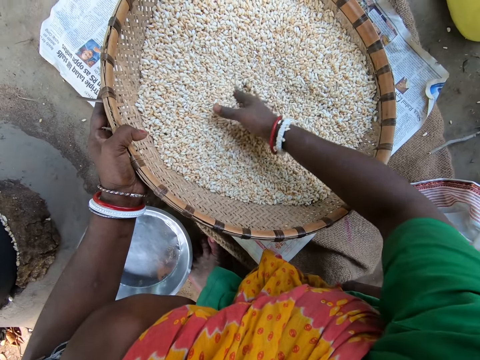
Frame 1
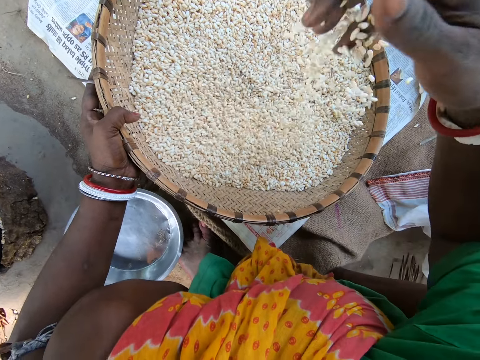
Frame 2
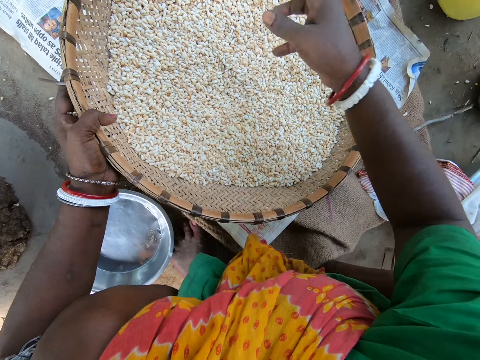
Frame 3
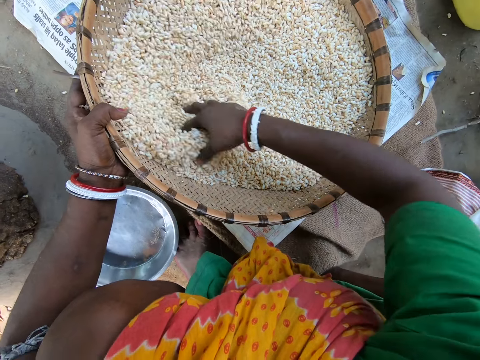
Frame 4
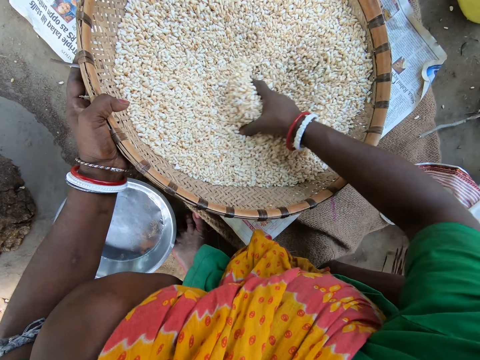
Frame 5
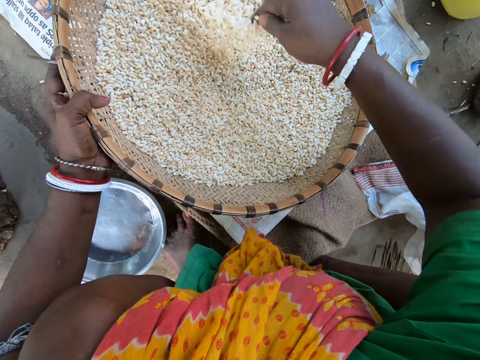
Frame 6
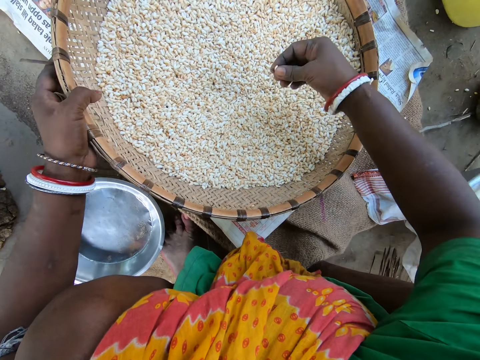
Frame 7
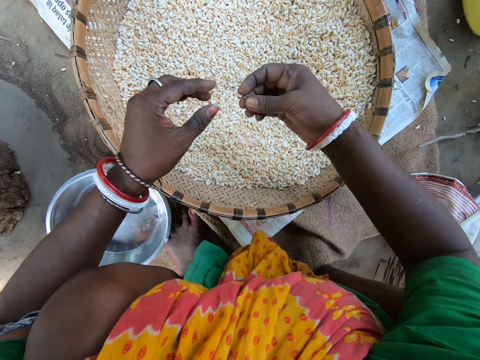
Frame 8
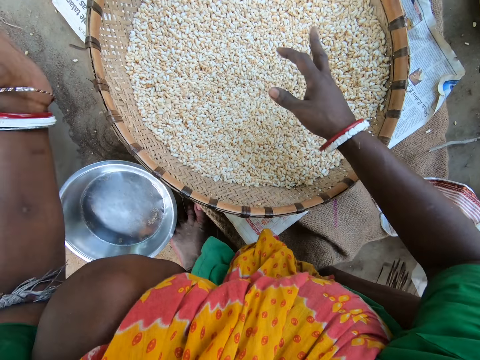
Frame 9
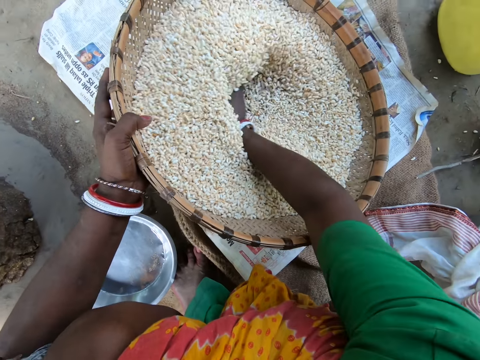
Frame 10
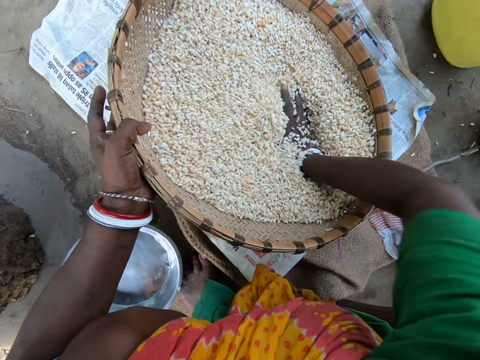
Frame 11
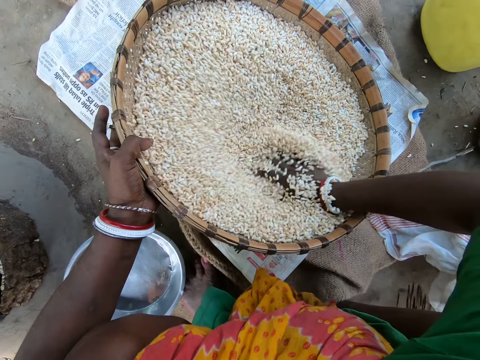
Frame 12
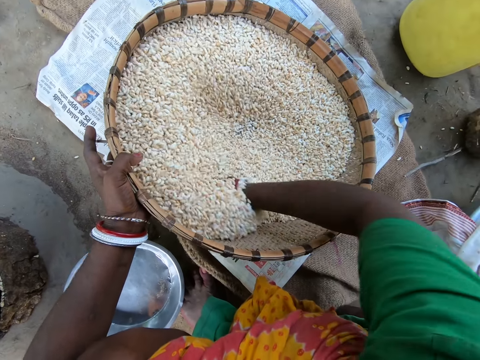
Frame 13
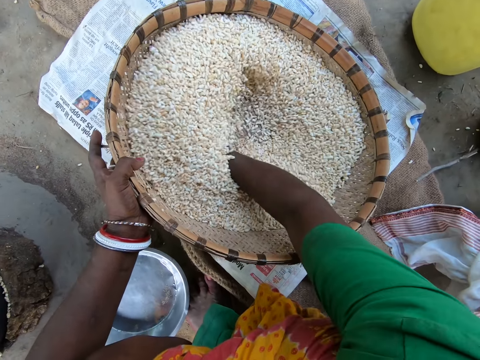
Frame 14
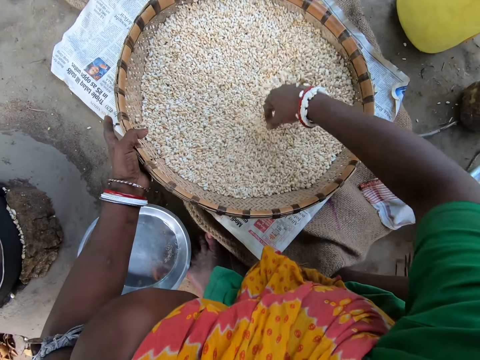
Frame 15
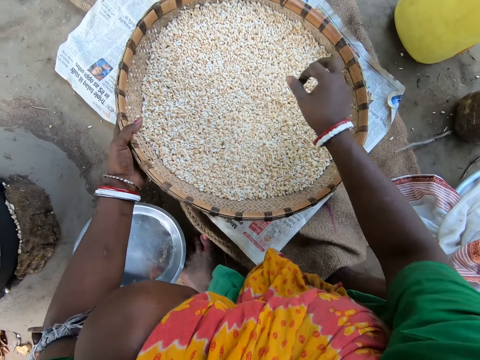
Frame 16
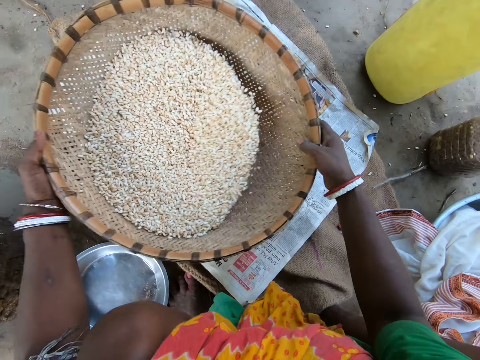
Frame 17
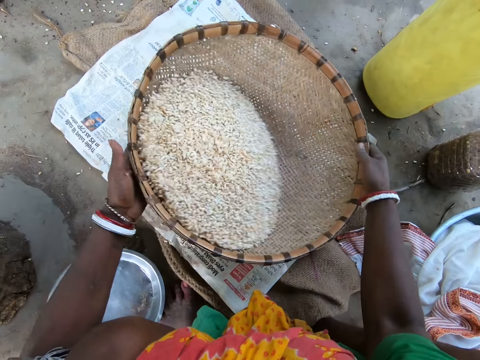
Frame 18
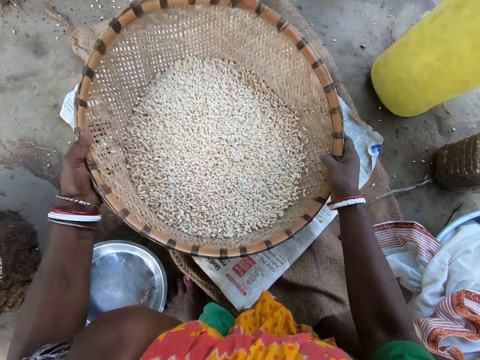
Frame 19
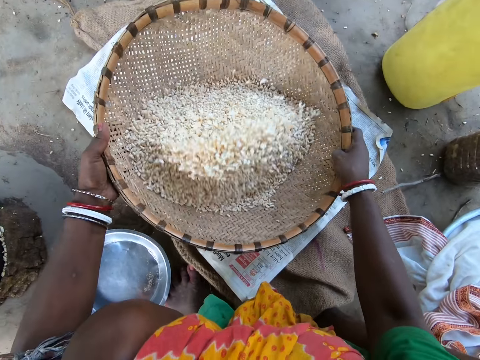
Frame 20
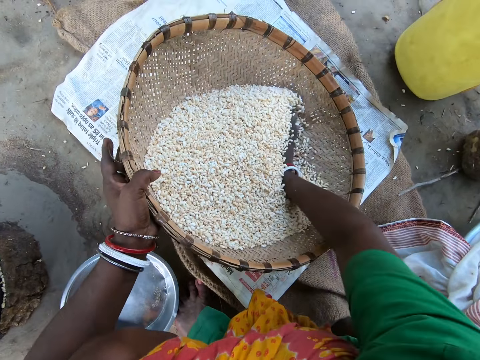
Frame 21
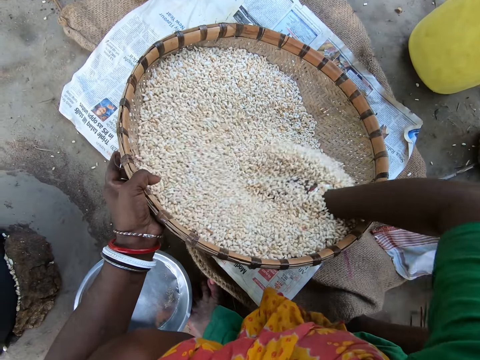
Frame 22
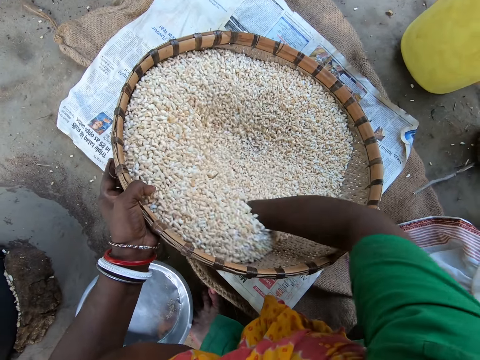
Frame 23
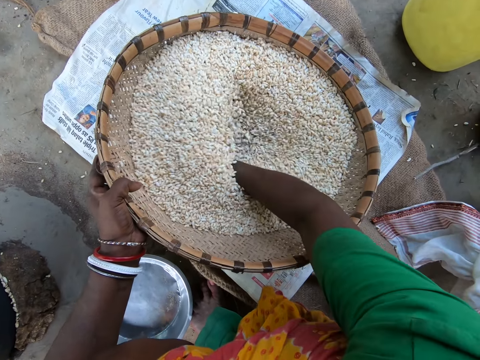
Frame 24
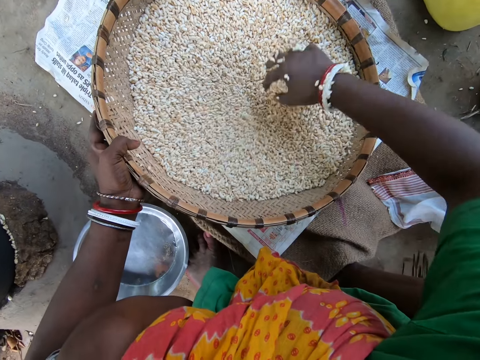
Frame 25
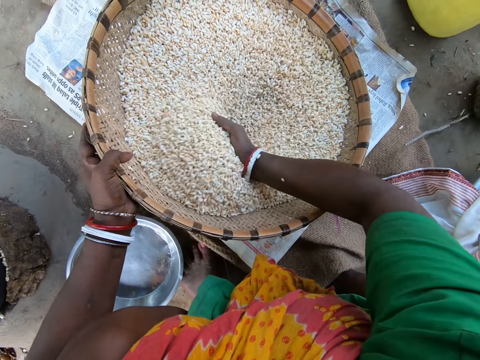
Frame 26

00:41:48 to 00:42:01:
The camera wearer removes chaff from the grain. They move the chaff. They winnow the chaffs from the grain with hands. They winnow the chaff from the grain with a winnowing basket. They winnow the chaffs from the grain with hands.

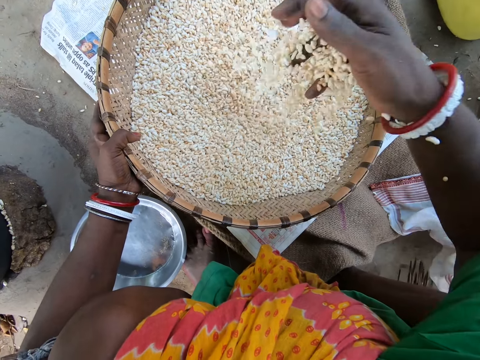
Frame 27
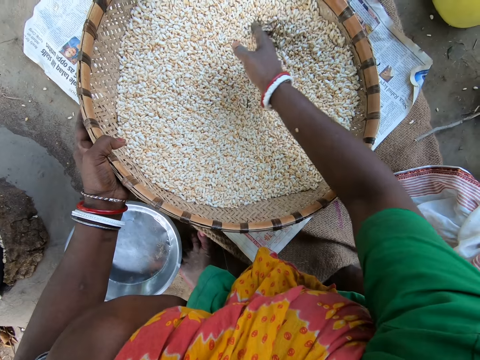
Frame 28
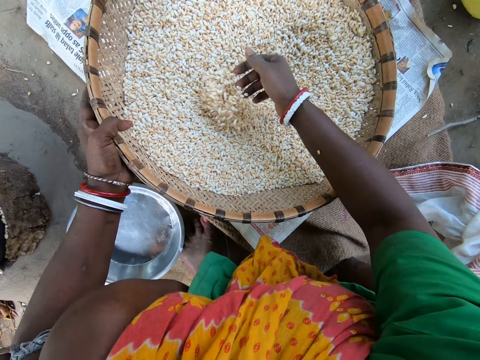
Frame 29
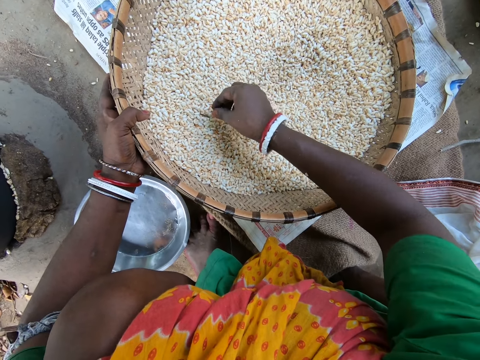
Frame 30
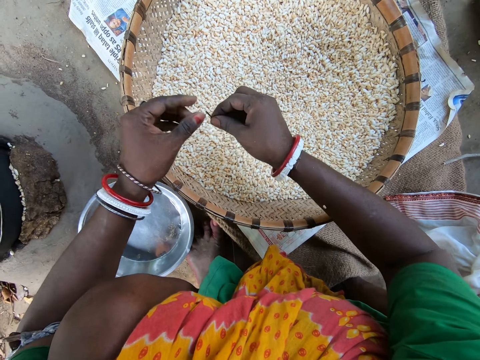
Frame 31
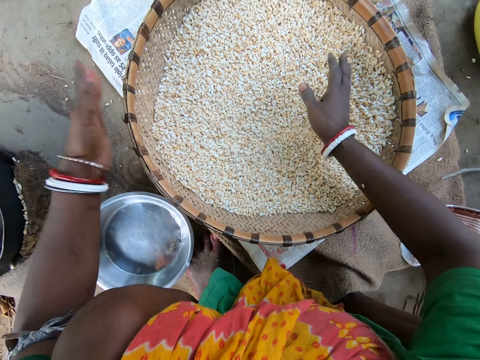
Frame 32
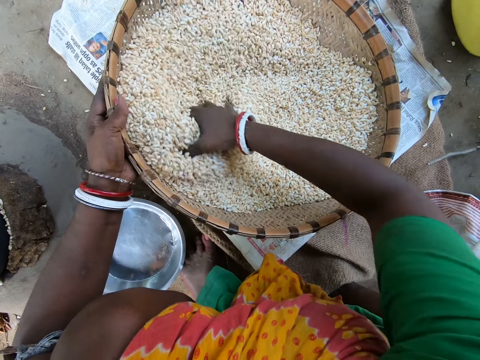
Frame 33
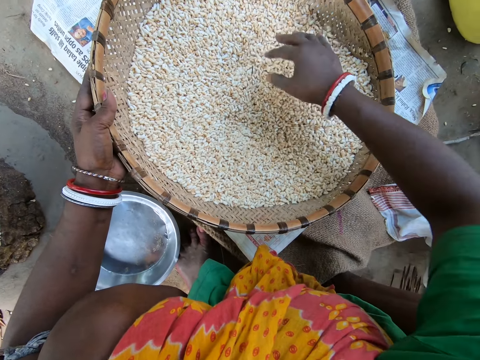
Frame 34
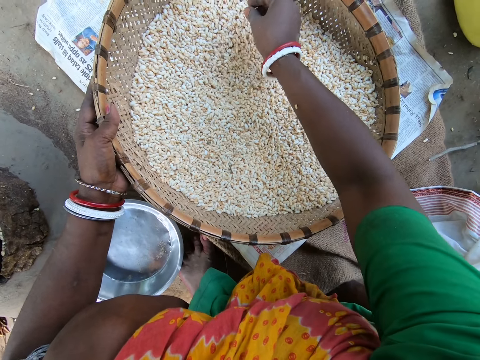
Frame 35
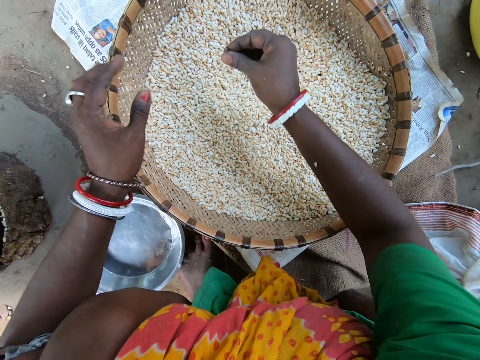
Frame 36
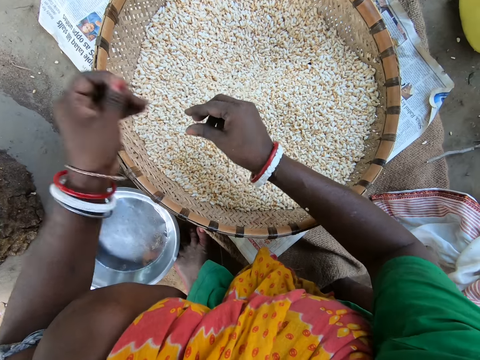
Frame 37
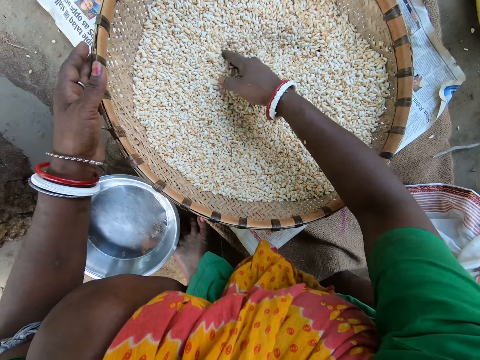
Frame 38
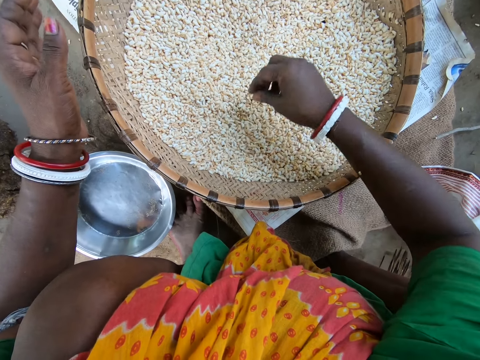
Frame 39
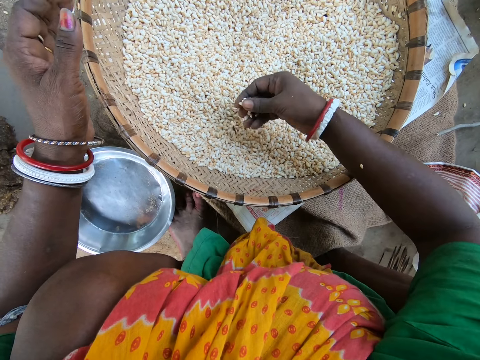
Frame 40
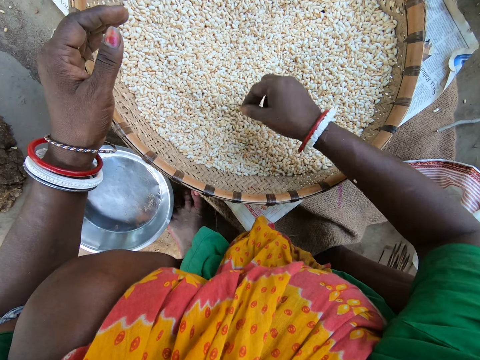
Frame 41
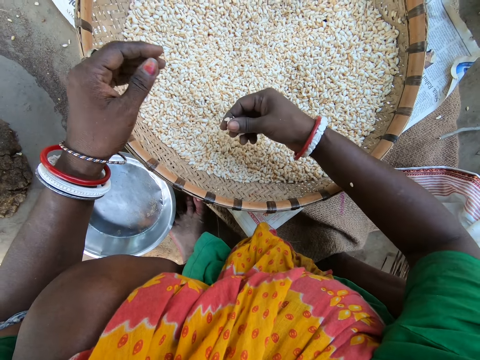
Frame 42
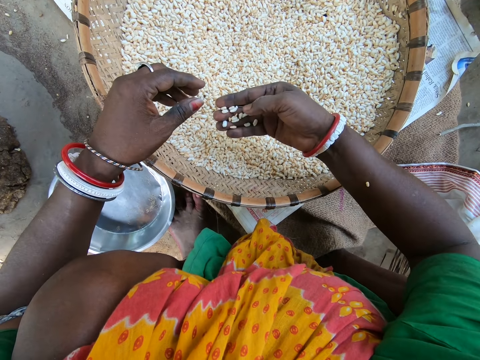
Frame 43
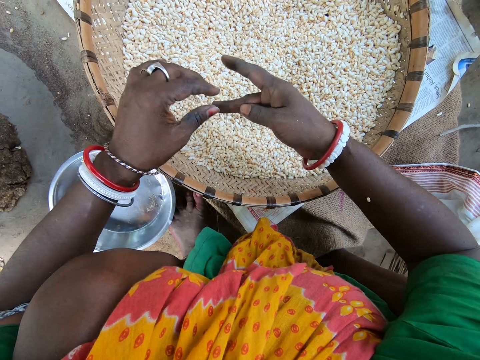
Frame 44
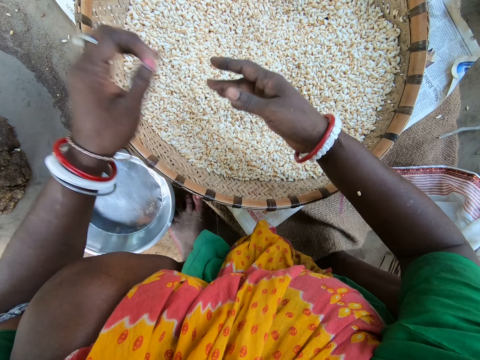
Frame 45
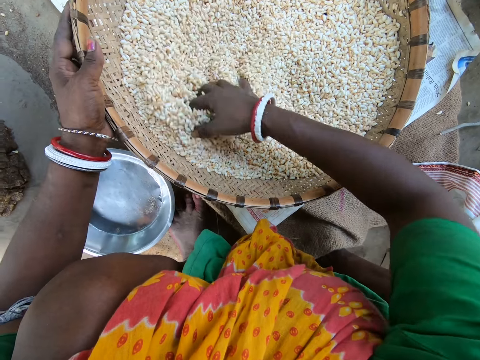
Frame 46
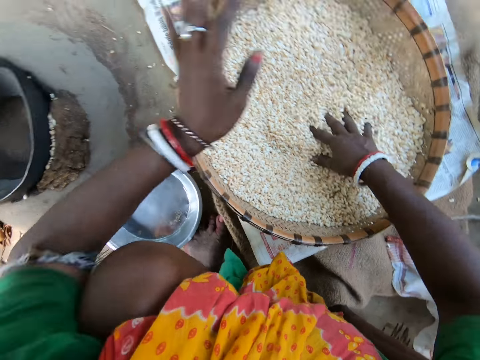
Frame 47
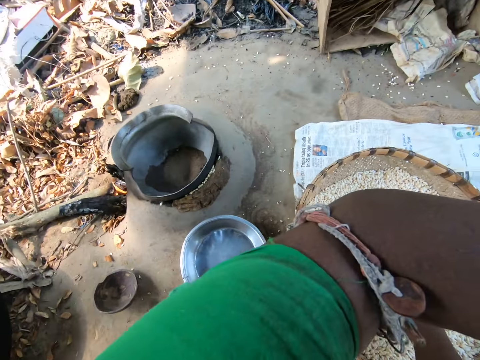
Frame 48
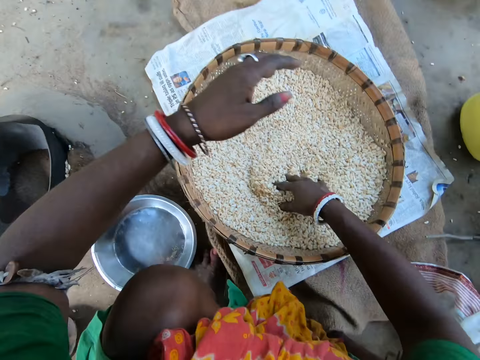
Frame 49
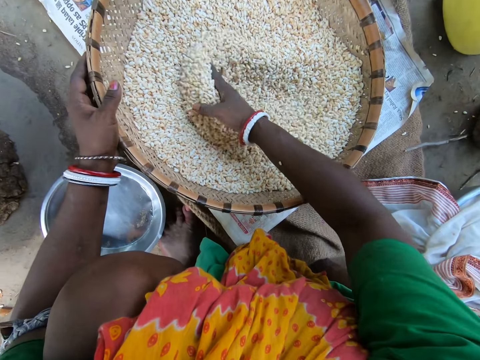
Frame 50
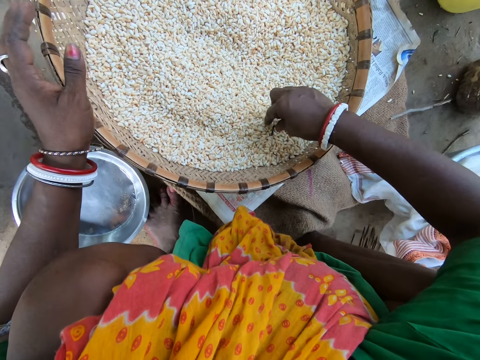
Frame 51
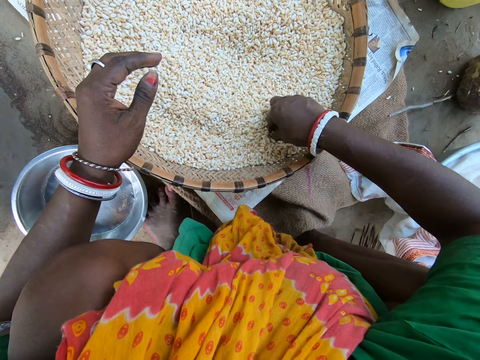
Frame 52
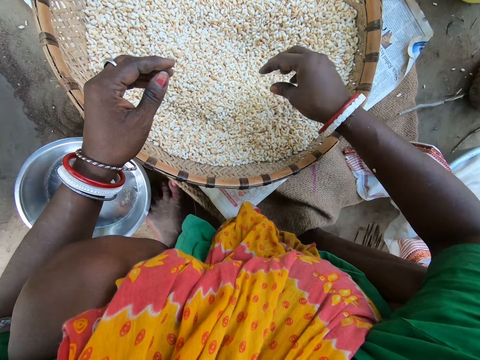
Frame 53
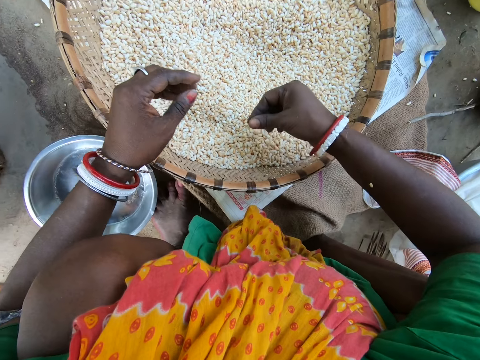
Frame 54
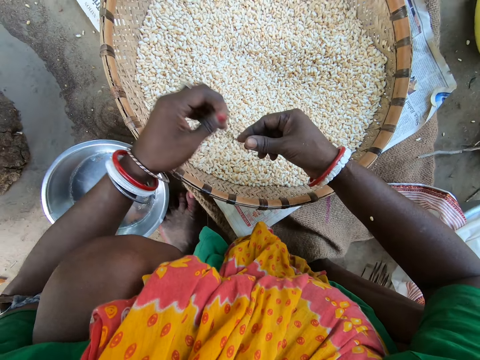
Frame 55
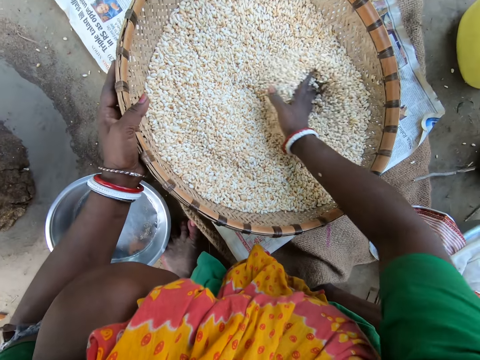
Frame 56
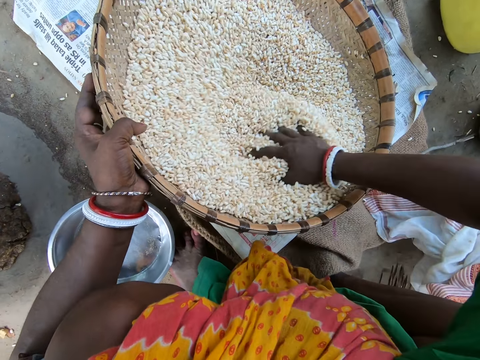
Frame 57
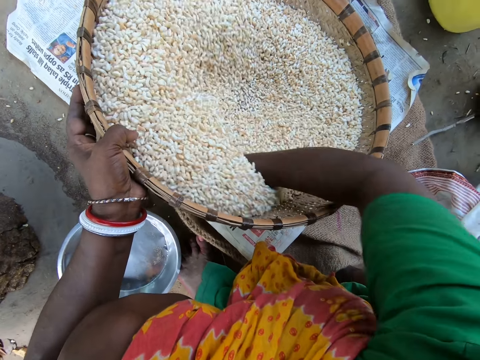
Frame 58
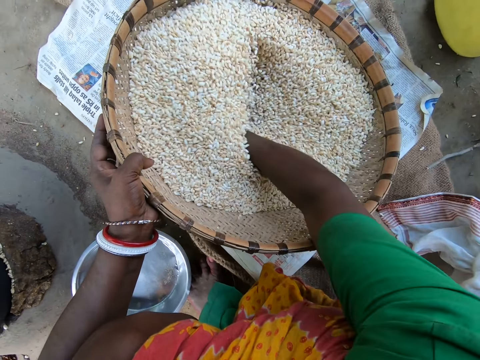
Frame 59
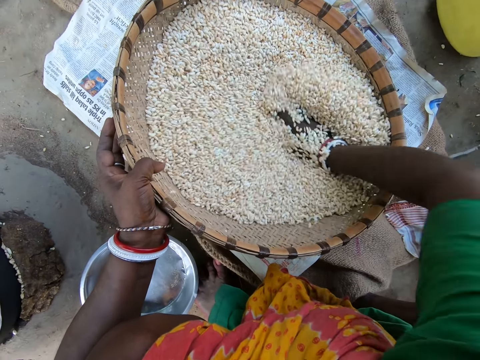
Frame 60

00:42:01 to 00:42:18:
The camera wearer removes chaff from the grain. They winnow chaff from the grain with hands. They remove chaff from the grain. They remove chaff from the grain again. They throw the chaff. They wipe their face with a cloth. They remove chaff from the grain. They move the chaff. They winnow chaff from the grain with hands. They throw the chaff. They sieve the grains.
